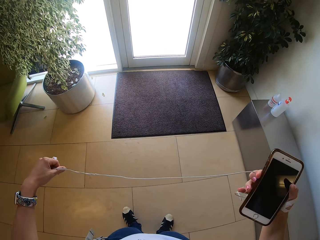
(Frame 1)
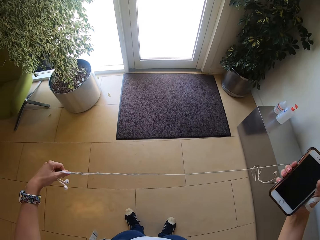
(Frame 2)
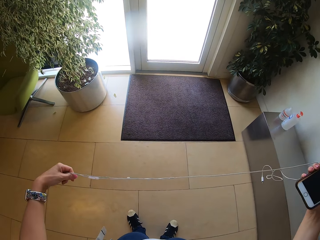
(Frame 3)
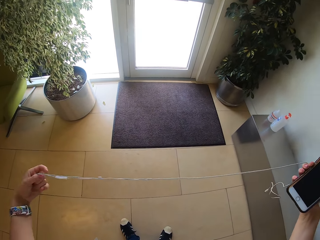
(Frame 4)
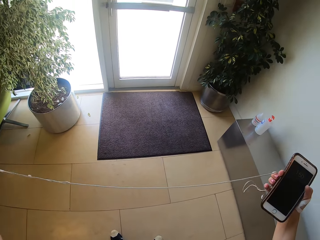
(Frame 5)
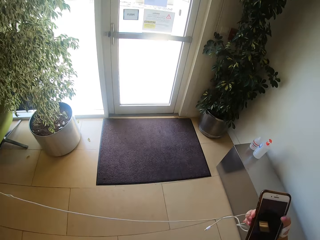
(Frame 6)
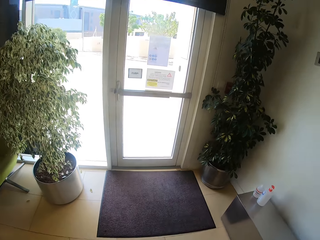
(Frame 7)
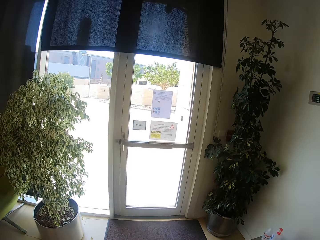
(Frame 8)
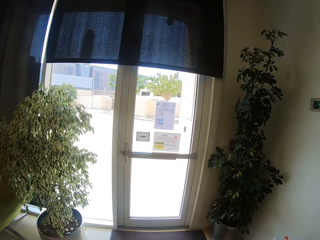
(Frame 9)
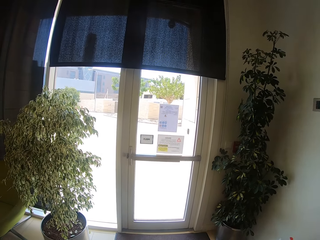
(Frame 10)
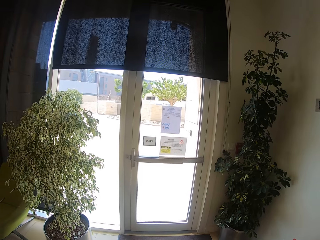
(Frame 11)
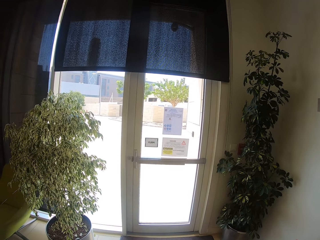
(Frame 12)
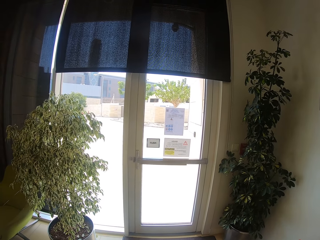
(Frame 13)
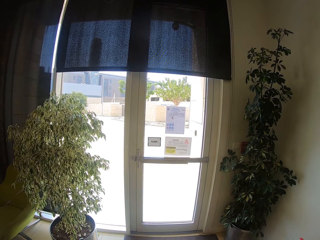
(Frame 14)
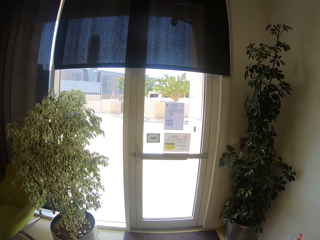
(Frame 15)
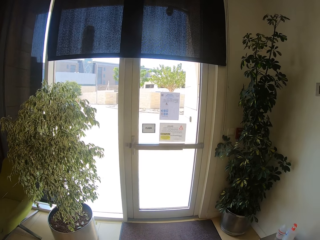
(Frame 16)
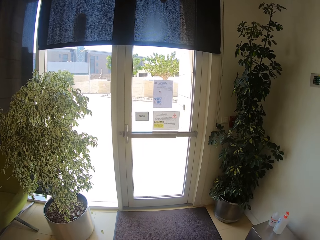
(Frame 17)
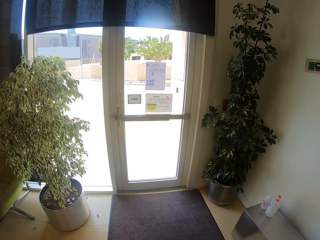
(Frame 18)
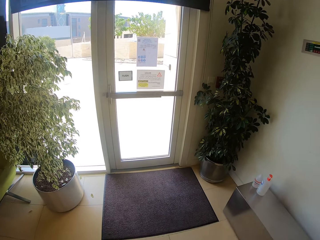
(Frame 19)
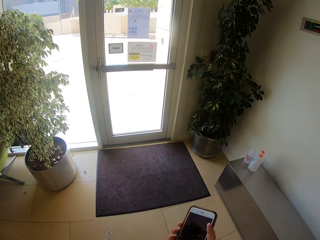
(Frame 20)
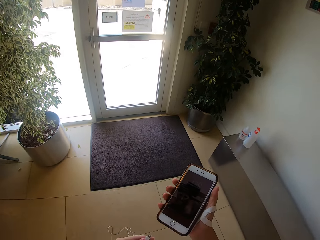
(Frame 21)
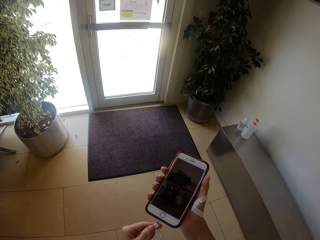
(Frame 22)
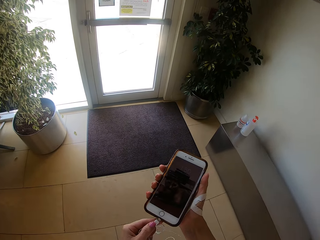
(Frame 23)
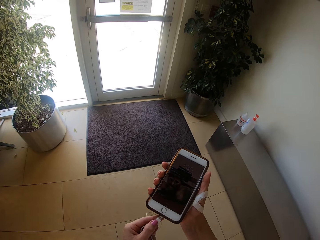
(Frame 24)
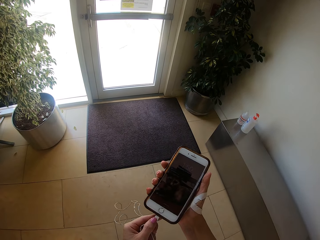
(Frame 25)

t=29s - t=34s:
The camera wearer looks around the room. They insert the earphones.

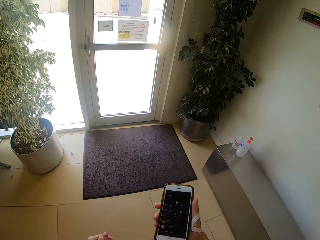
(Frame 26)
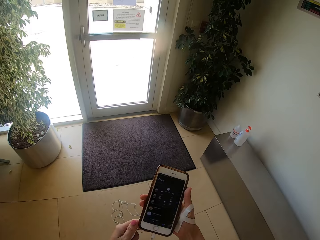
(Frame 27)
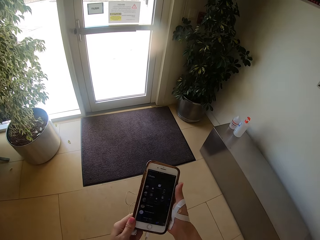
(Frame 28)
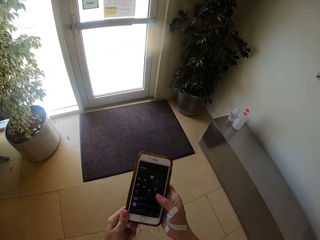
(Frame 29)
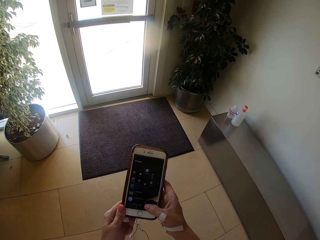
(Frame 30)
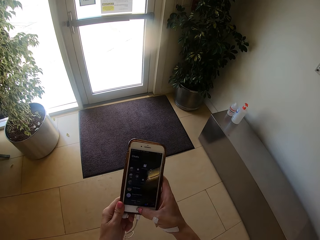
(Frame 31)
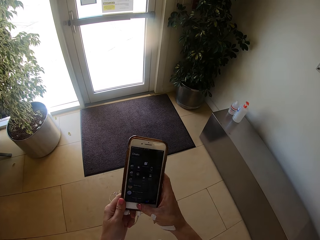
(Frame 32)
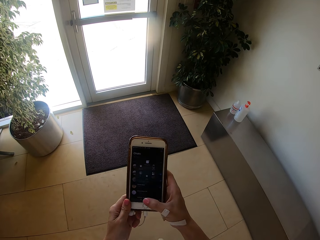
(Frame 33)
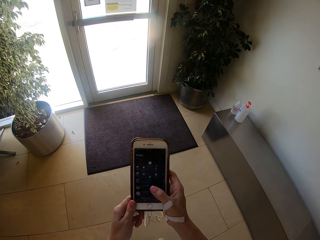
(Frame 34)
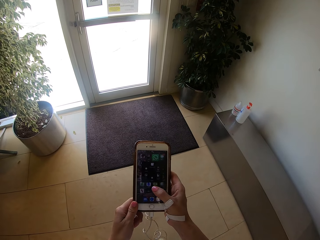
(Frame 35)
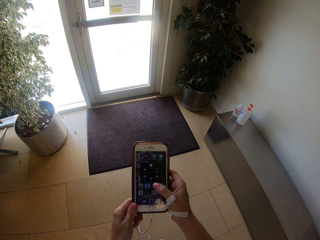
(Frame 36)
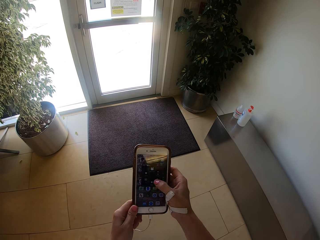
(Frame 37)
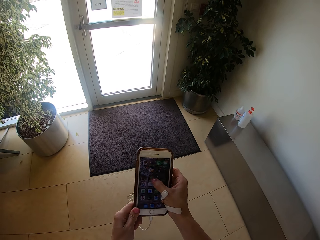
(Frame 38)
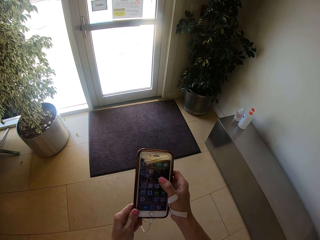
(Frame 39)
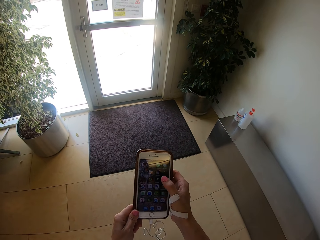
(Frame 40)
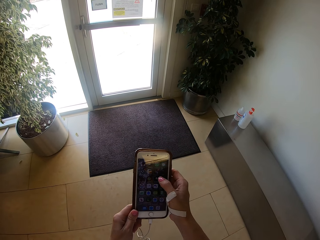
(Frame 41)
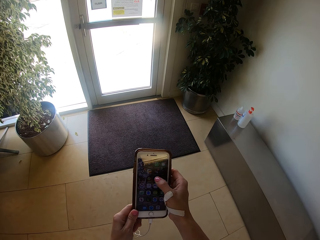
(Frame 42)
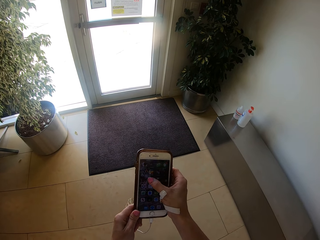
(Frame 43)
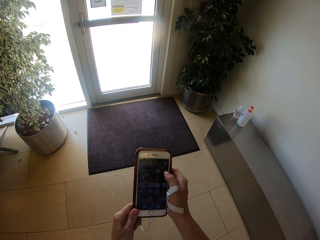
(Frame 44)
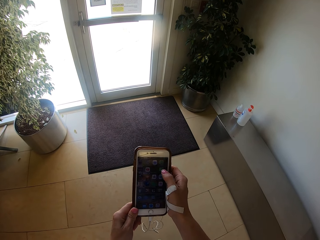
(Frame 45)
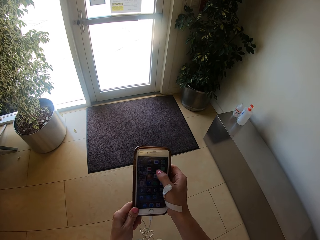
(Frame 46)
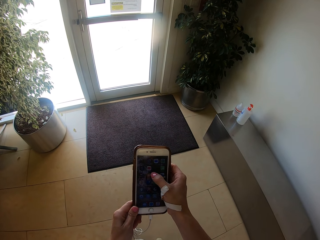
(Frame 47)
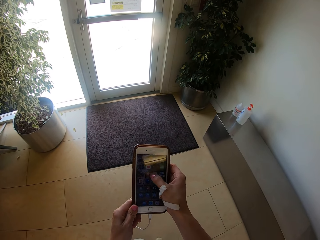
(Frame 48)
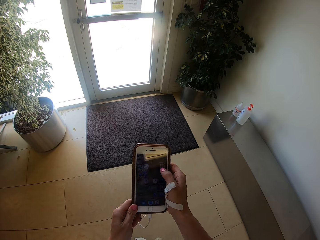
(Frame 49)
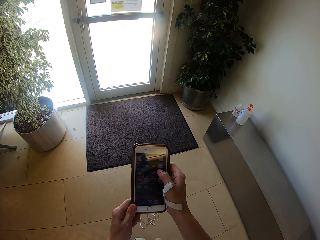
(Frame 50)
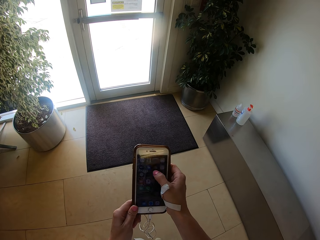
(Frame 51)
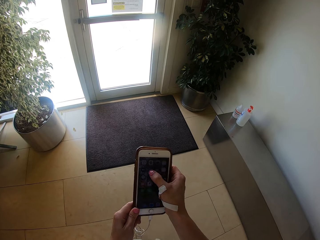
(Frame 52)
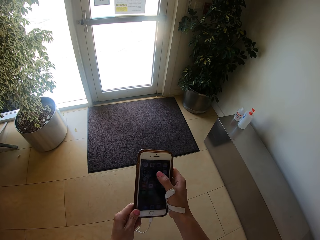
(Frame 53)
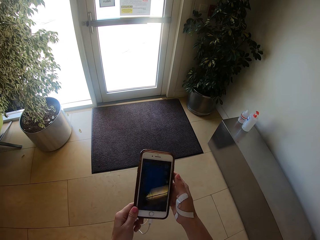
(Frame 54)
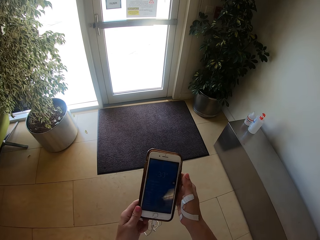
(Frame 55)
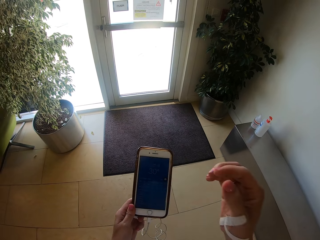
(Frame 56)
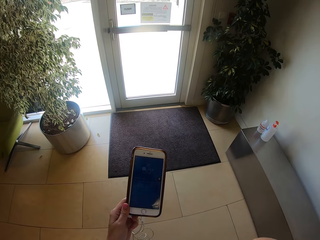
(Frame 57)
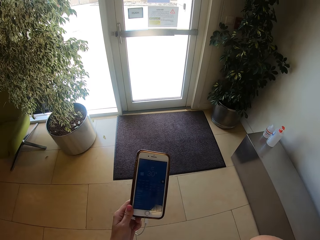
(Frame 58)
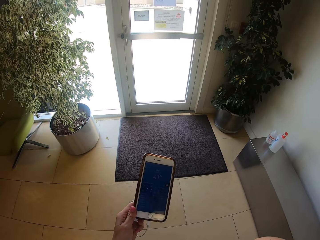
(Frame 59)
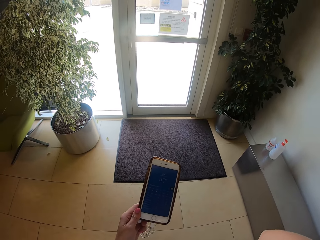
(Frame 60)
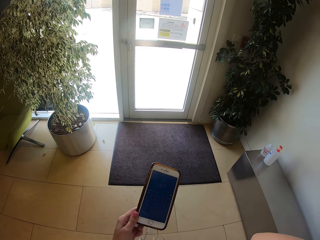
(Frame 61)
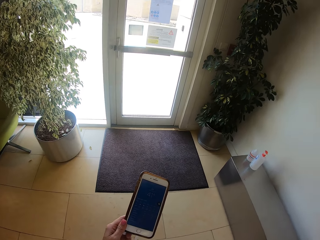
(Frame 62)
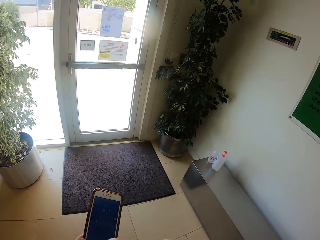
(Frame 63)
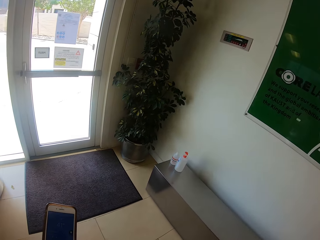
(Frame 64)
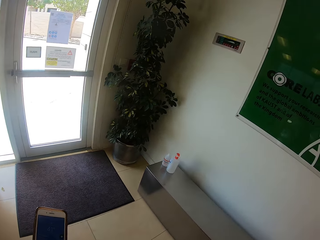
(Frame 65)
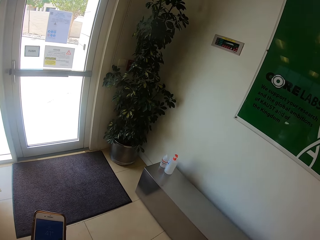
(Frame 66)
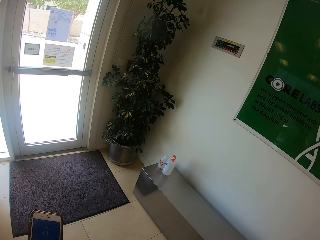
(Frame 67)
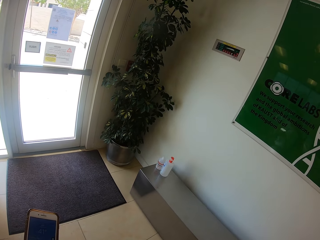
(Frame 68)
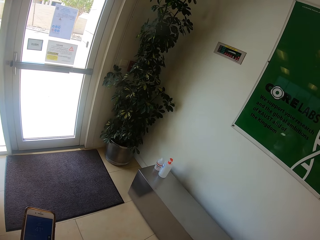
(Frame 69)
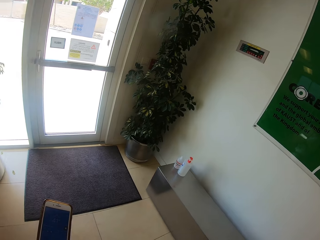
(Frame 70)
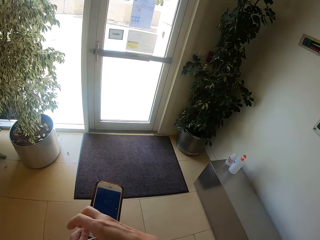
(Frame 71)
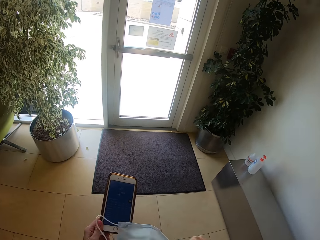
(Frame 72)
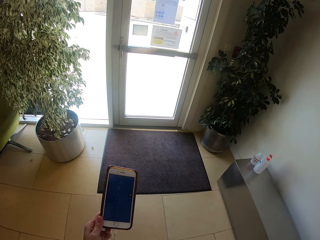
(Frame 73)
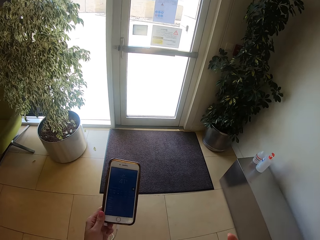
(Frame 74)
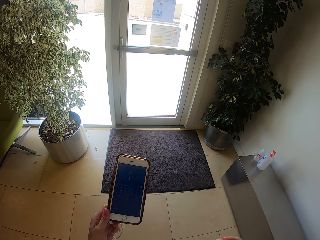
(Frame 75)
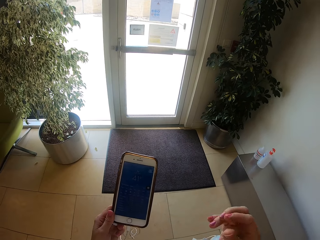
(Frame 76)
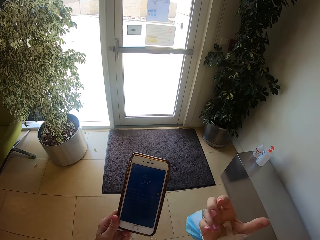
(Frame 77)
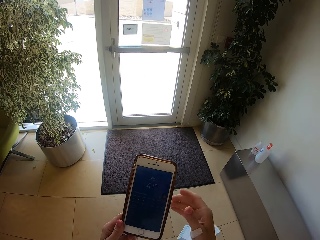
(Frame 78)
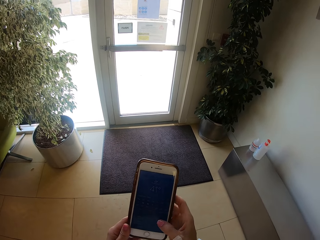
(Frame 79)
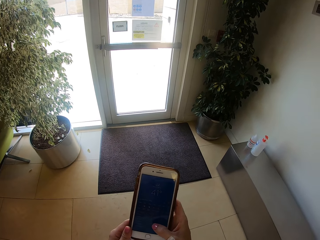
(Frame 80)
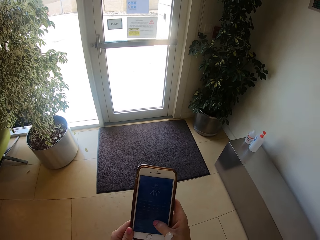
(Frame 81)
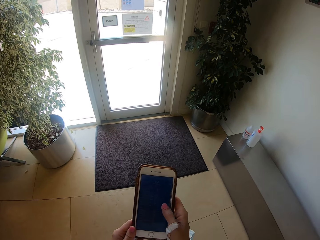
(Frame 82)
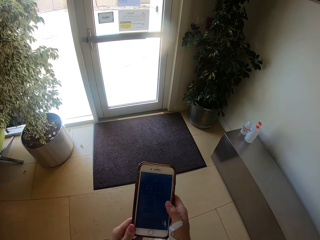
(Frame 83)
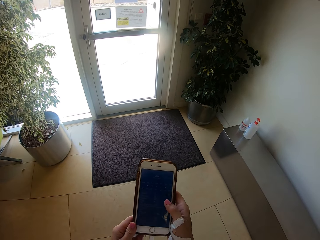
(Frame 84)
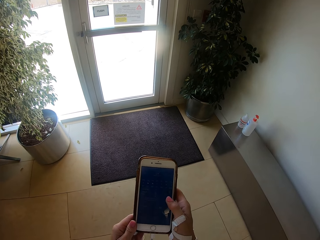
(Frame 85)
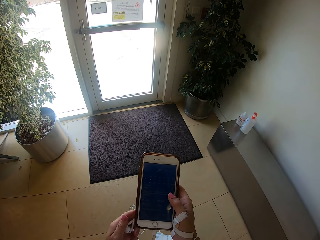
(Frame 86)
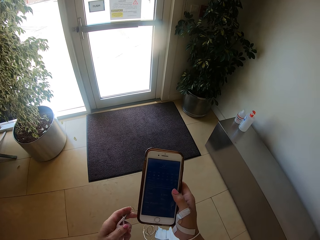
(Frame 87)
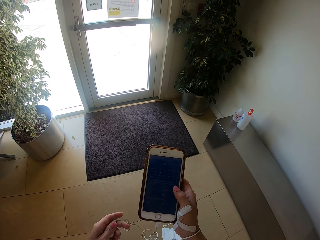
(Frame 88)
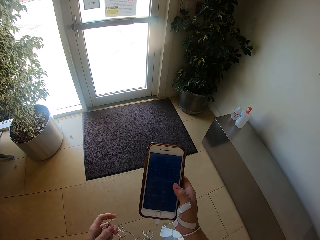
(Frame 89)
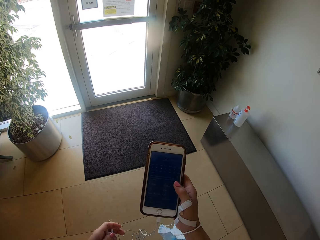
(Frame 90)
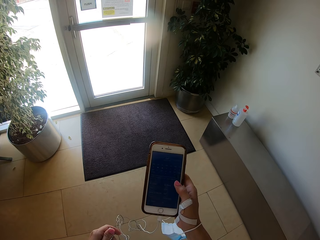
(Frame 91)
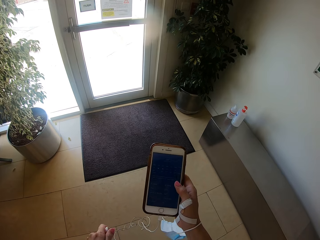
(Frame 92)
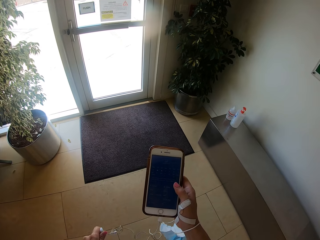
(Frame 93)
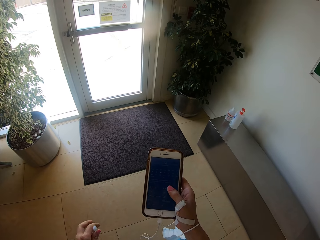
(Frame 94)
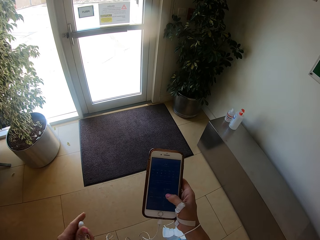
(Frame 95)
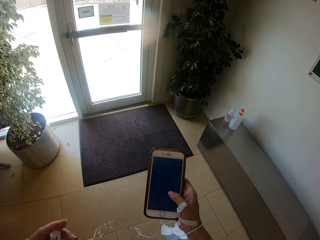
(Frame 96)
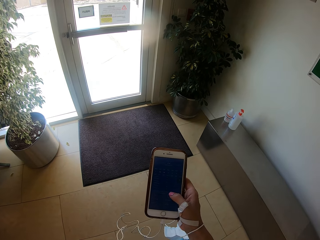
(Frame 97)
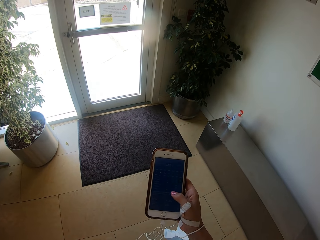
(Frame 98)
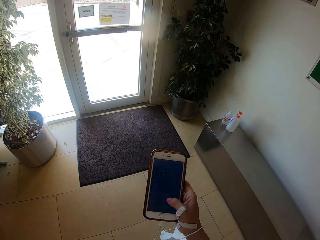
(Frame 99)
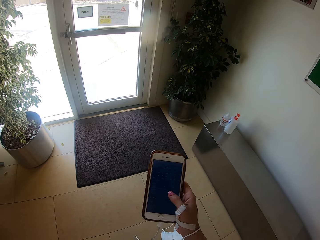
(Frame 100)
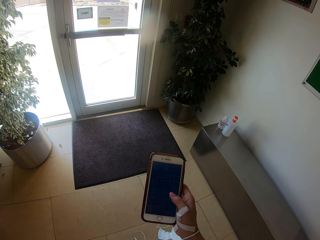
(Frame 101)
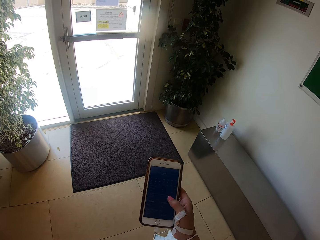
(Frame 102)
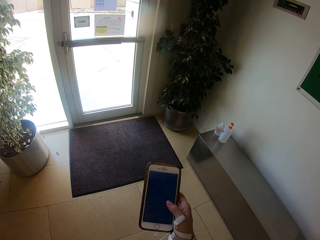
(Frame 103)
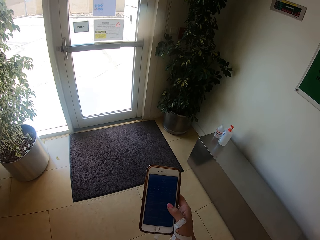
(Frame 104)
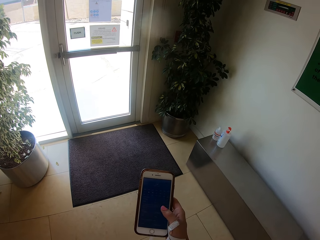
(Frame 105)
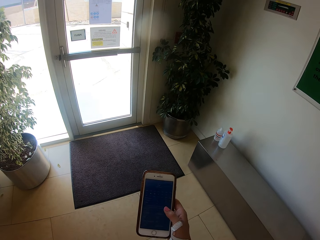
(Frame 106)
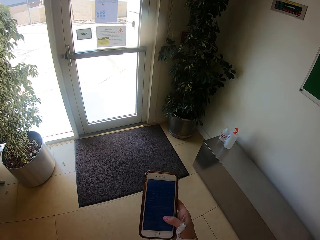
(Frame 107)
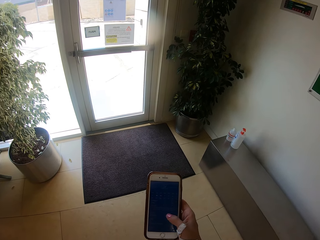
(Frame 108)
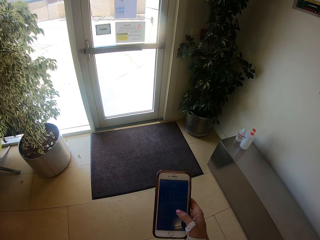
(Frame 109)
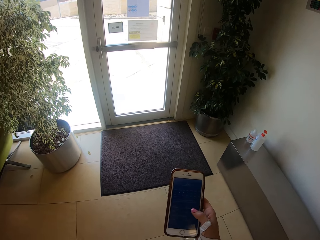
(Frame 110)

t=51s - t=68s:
The camera wearer scrolls the phone. They move hands. They hold the phone. They scroll the phone. They hold the phone.
